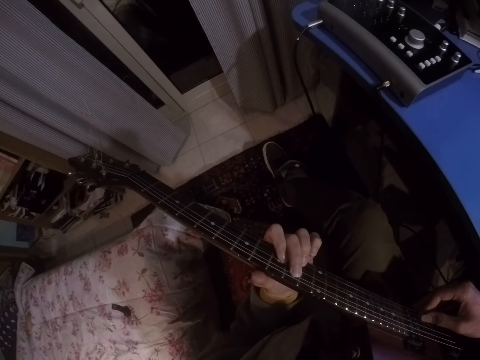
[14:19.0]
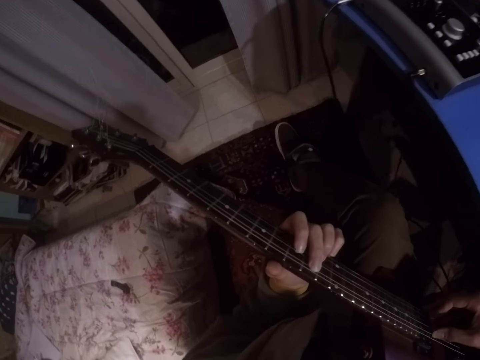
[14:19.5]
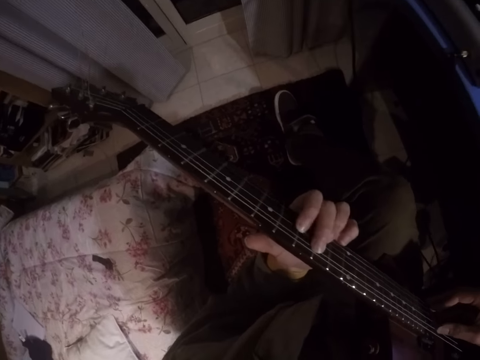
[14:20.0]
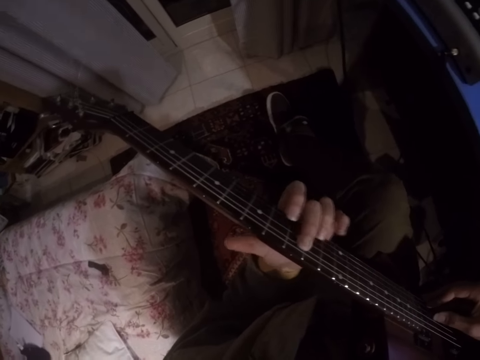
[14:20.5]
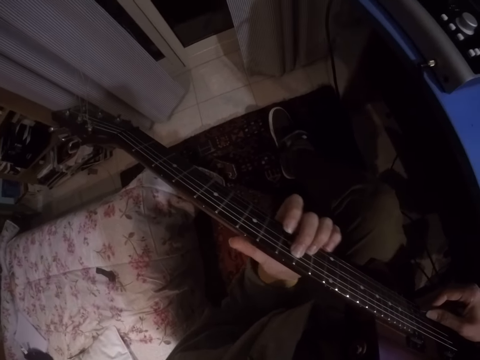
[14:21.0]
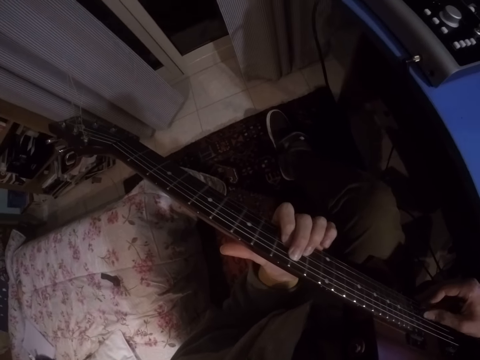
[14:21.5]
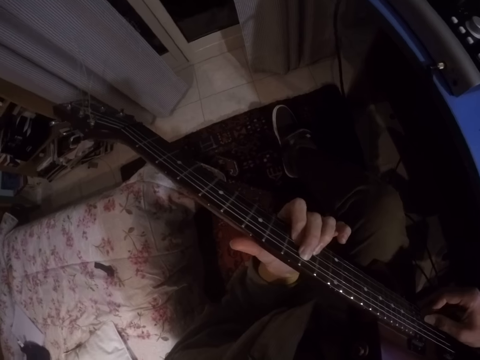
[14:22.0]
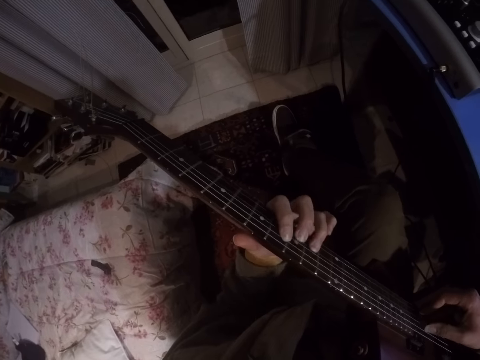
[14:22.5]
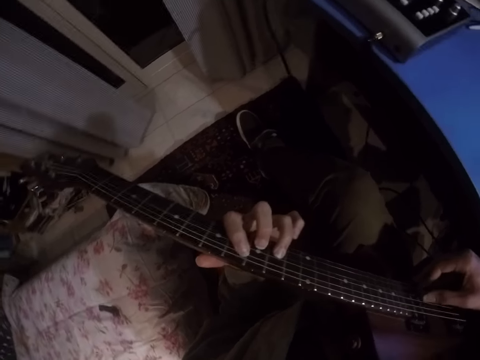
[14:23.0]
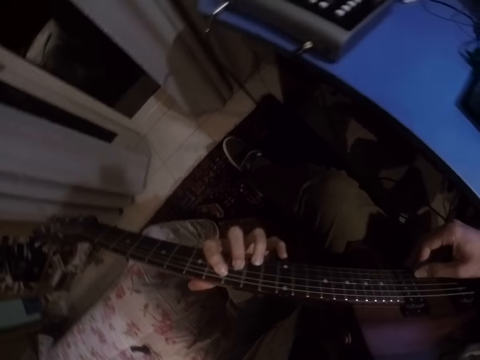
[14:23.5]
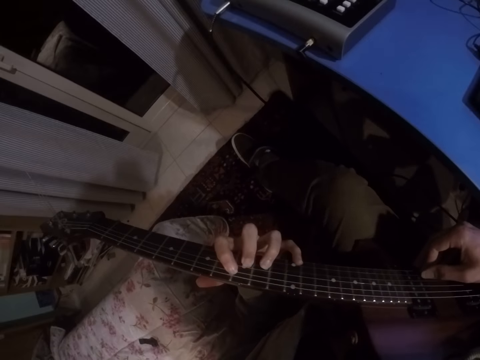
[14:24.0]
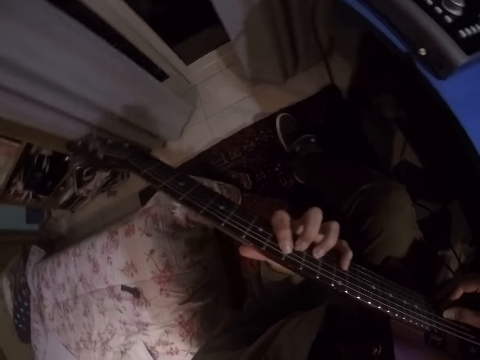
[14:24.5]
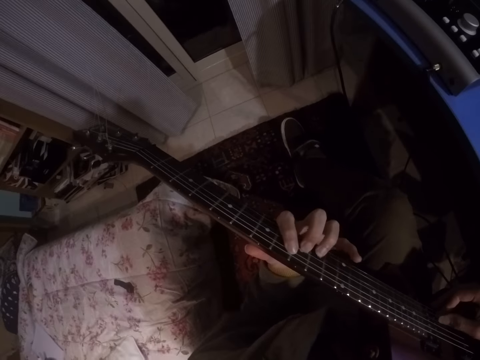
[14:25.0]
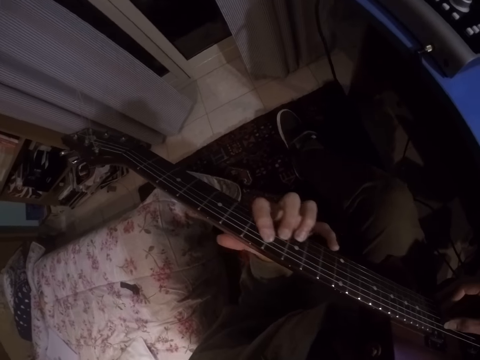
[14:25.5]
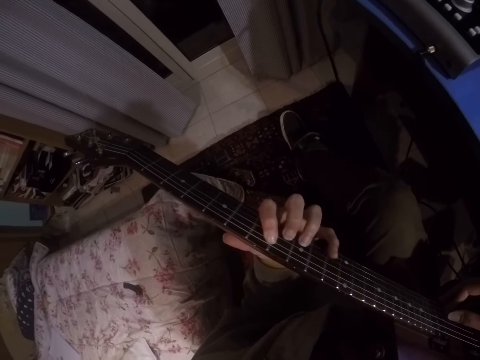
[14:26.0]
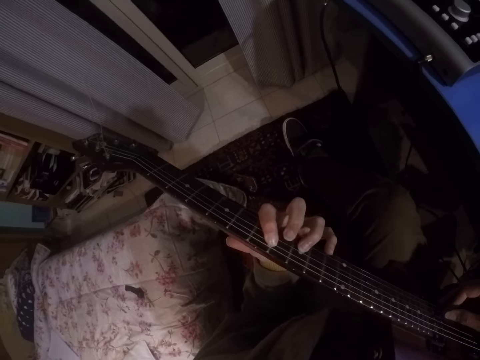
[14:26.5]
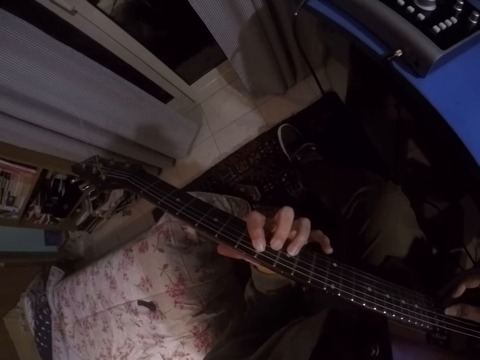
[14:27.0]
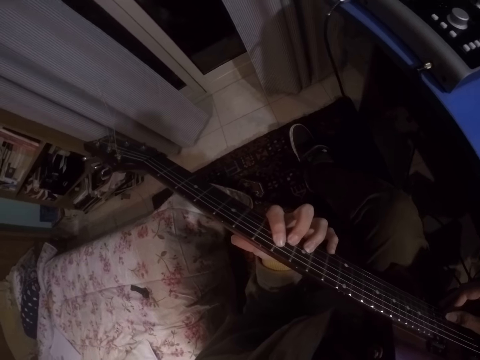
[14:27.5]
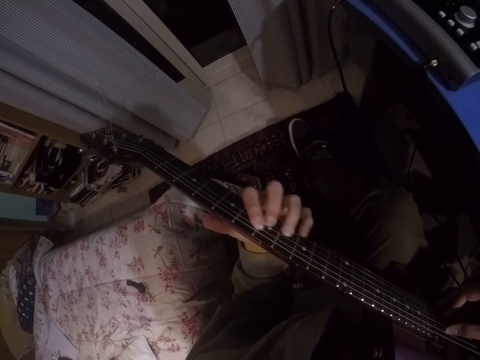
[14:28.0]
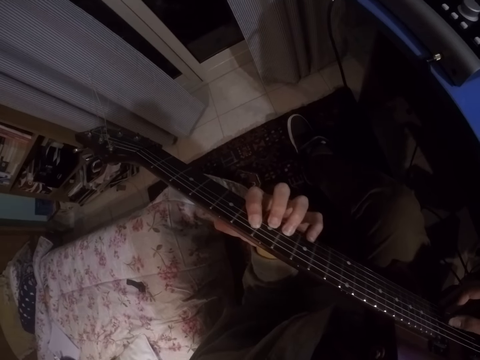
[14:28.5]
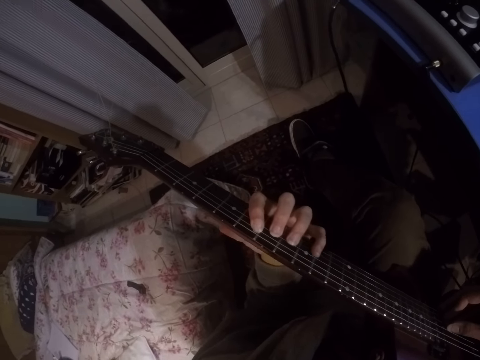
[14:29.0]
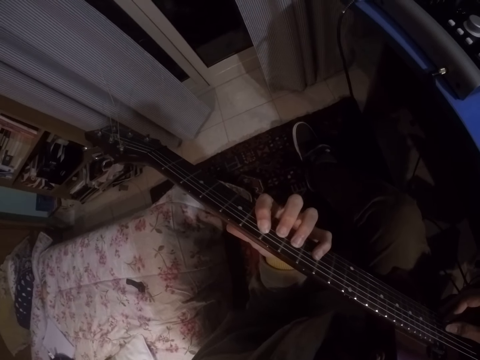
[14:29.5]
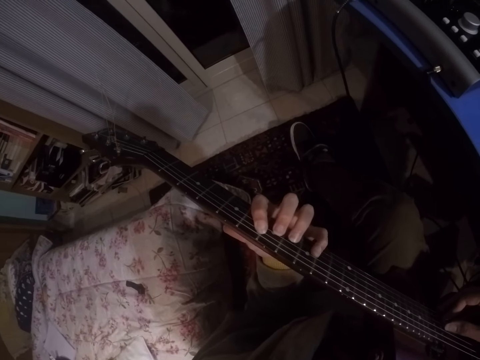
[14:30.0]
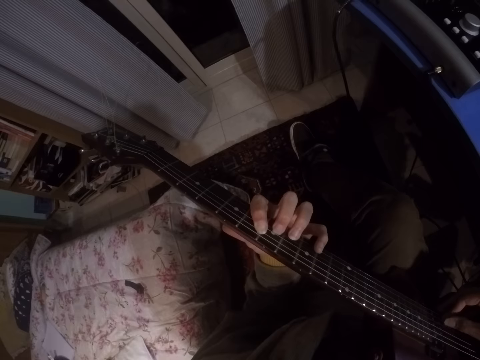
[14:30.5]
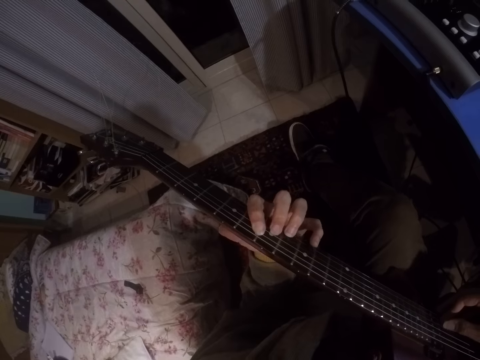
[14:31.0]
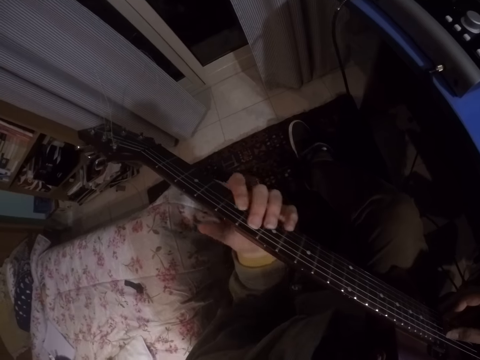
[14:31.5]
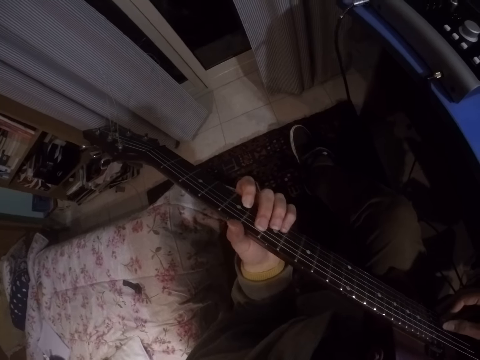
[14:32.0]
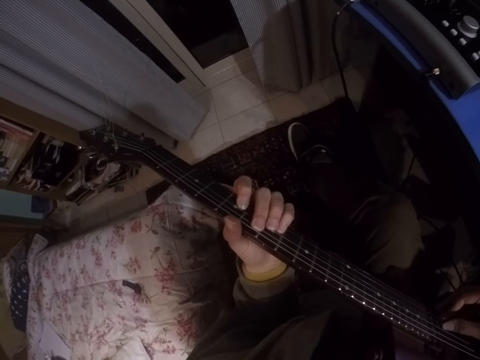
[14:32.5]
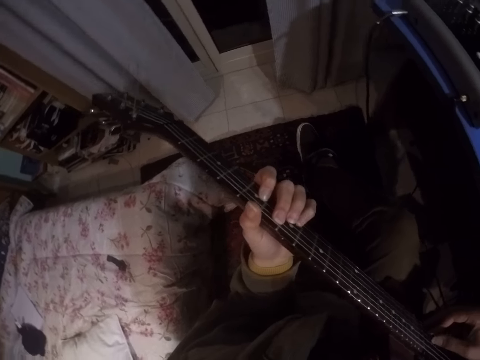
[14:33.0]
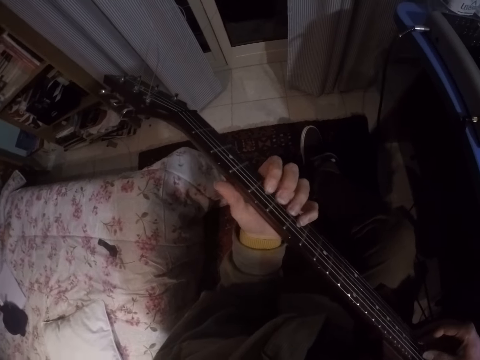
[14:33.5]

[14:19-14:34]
The camera wearer presses the guitar.

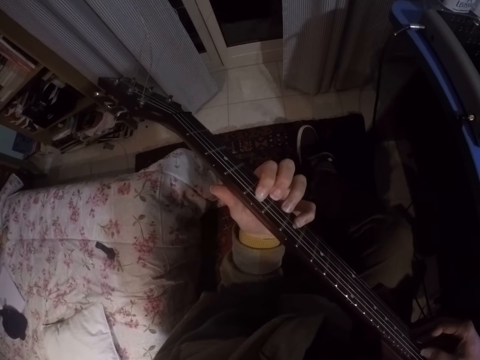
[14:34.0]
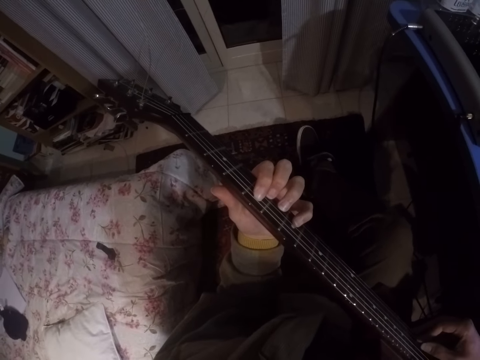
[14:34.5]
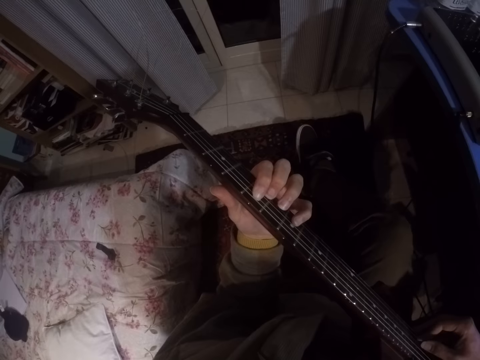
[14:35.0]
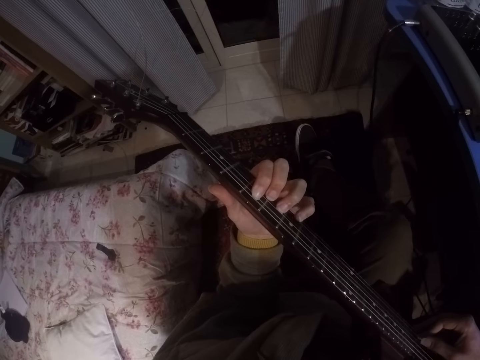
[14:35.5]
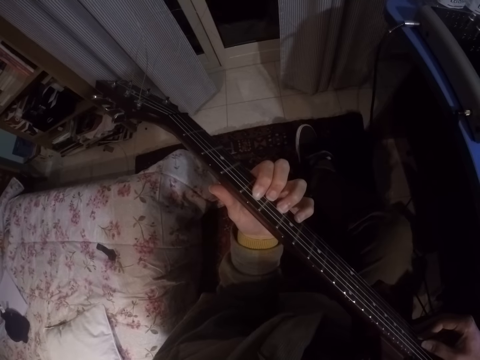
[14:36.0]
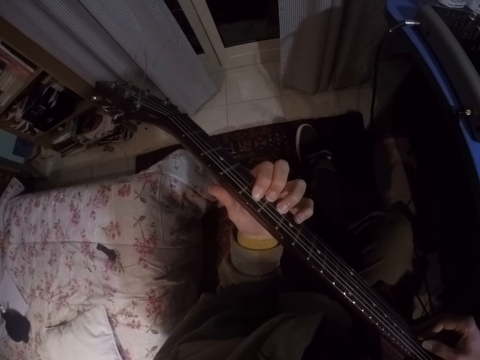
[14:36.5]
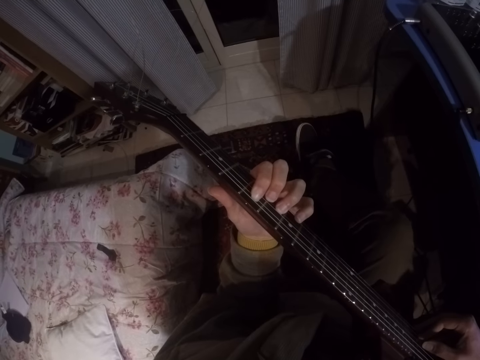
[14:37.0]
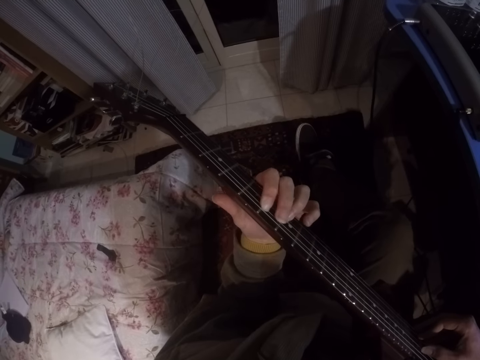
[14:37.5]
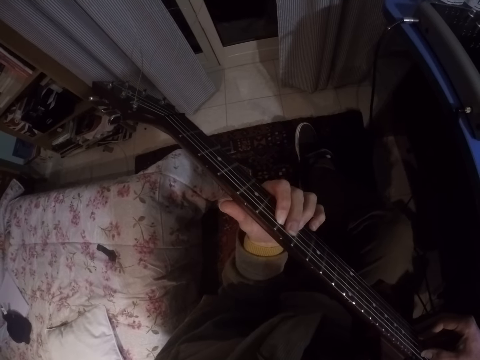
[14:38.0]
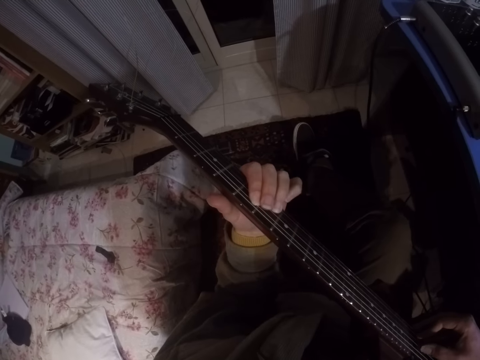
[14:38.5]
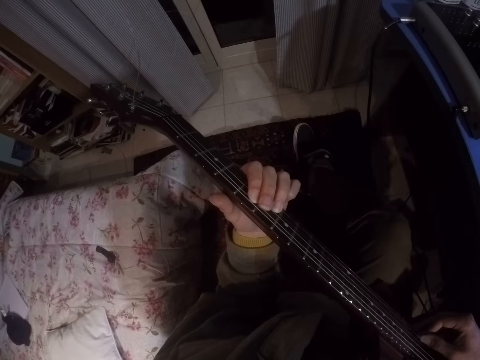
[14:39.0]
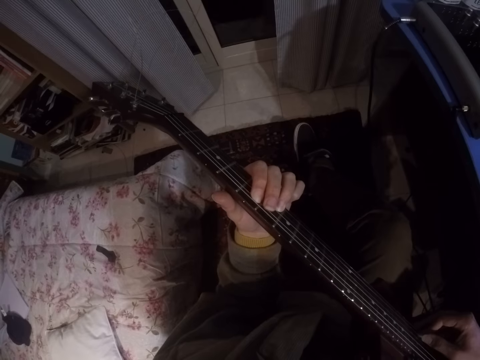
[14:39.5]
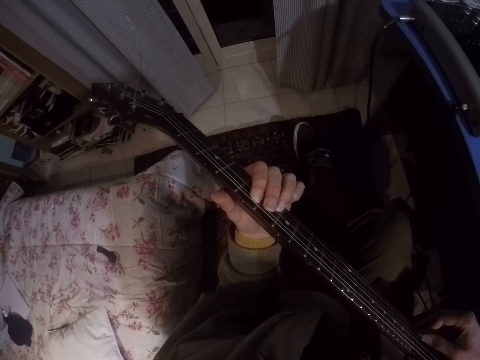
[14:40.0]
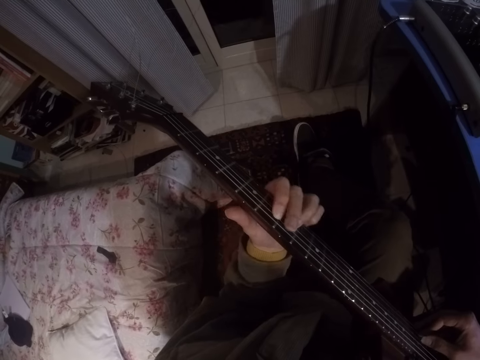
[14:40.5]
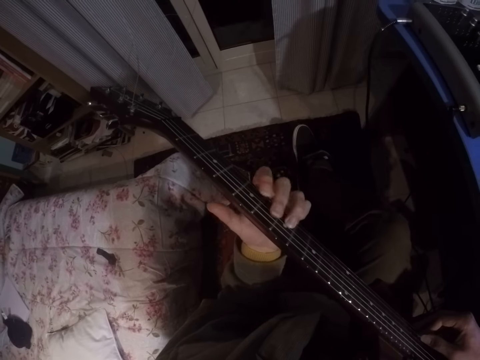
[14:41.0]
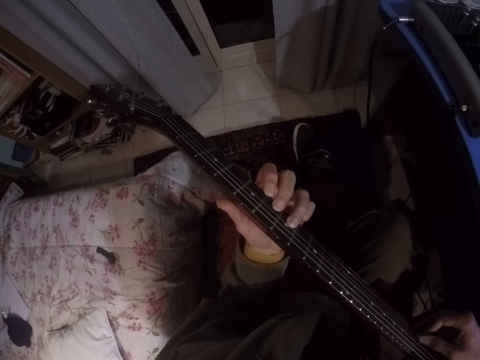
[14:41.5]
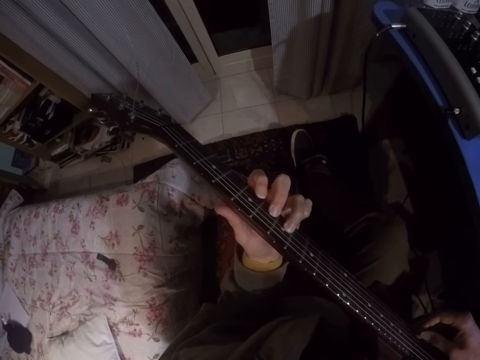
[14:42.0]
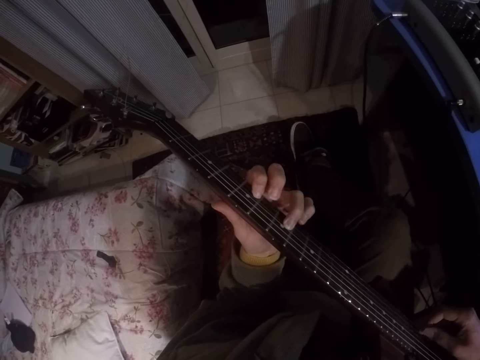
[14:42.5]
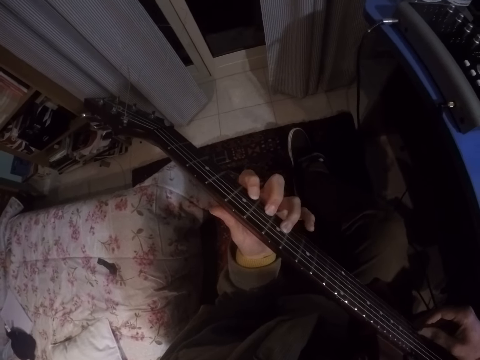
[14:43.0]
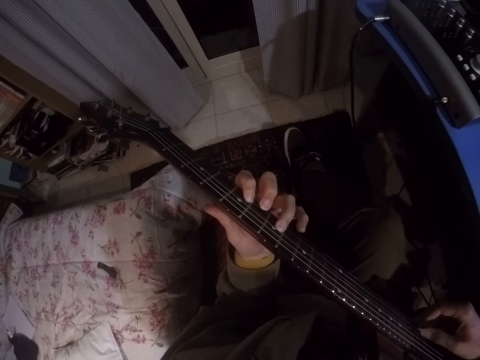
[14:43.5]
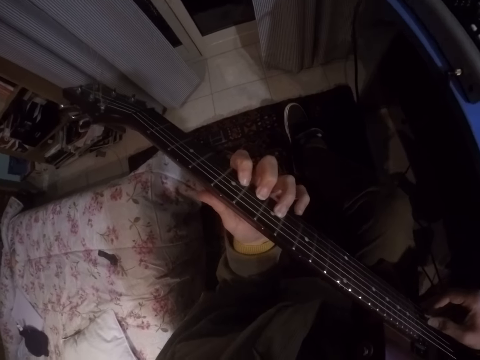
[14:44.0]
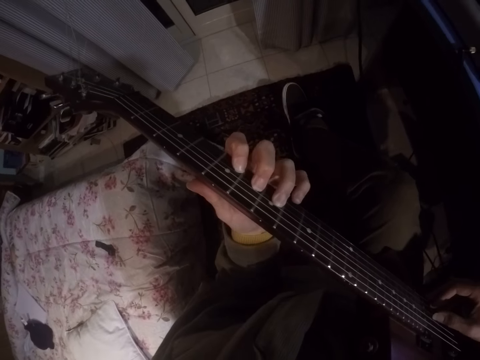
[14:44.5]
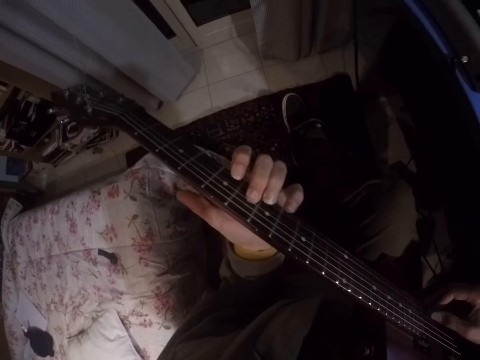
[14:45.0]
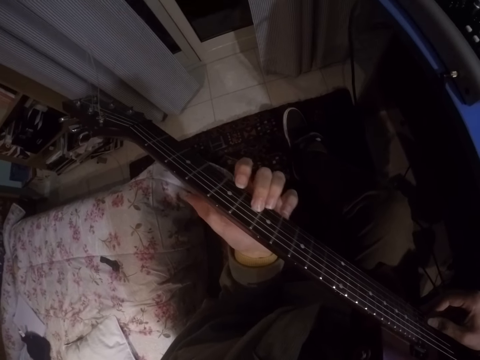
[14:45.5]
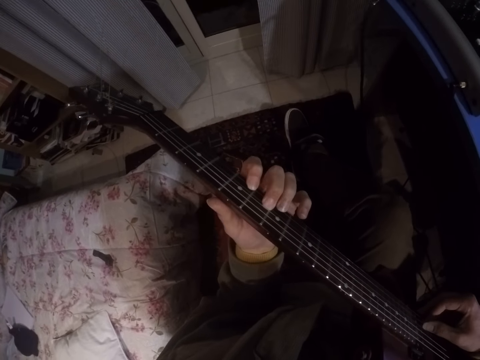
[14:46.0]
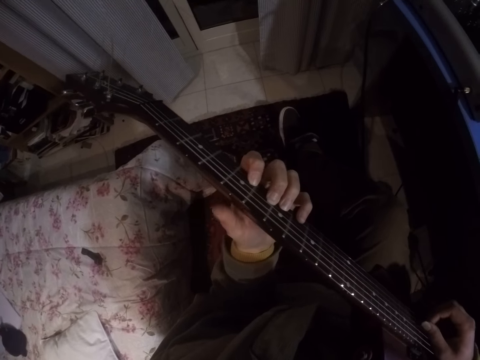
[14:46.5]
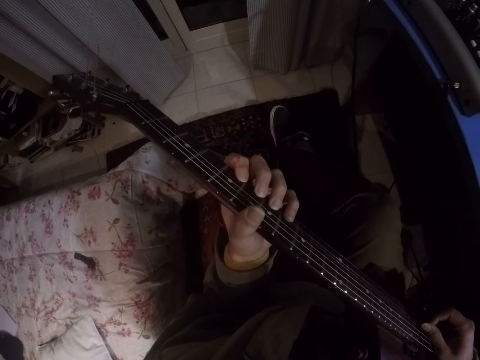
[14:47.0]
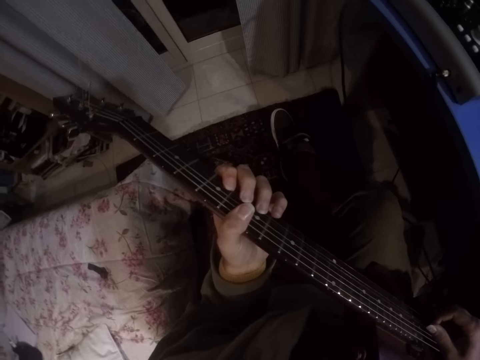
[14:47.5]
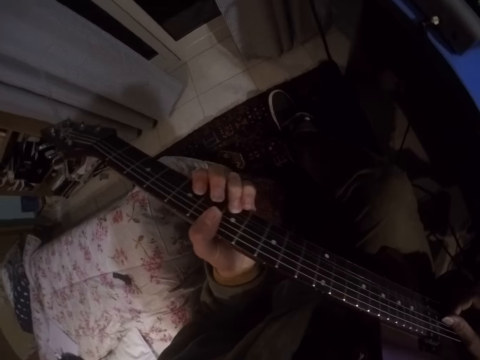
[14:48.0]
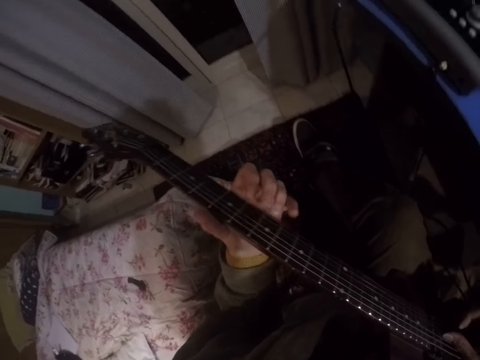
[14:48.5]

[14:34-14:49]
The camera wearer presses the guitar.
